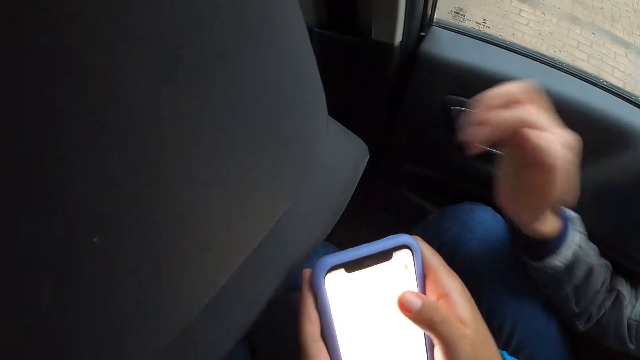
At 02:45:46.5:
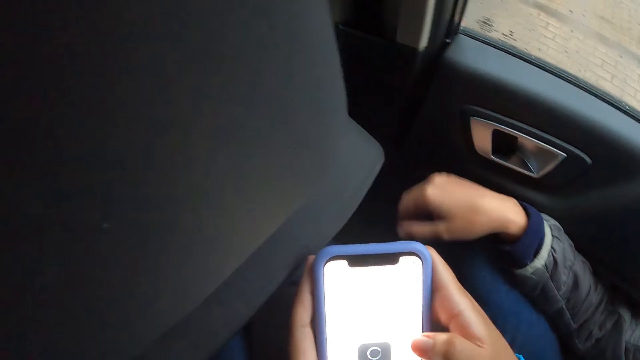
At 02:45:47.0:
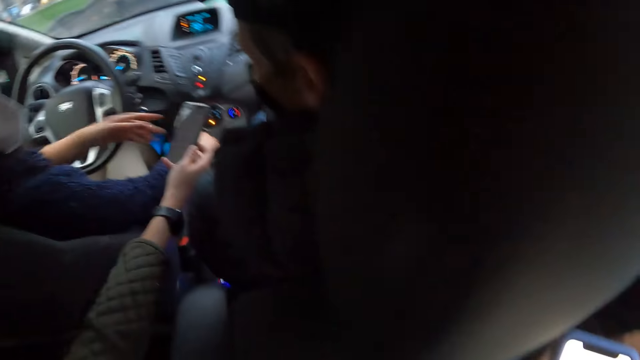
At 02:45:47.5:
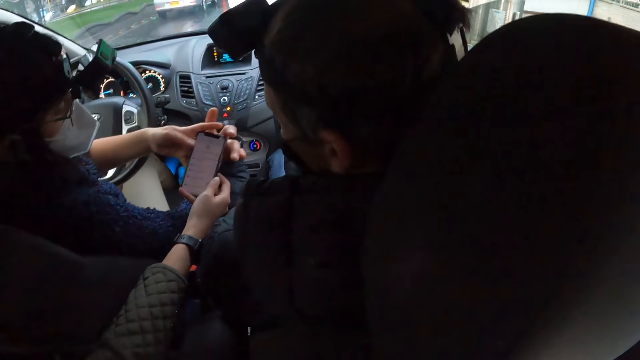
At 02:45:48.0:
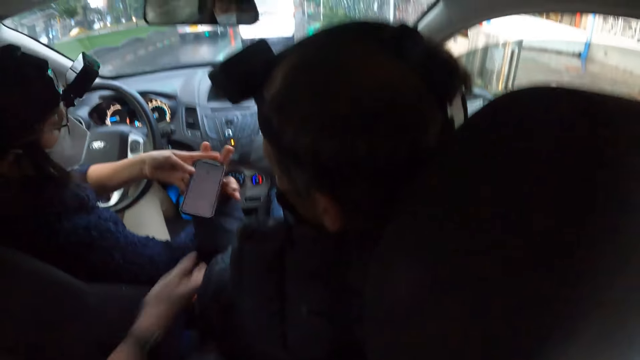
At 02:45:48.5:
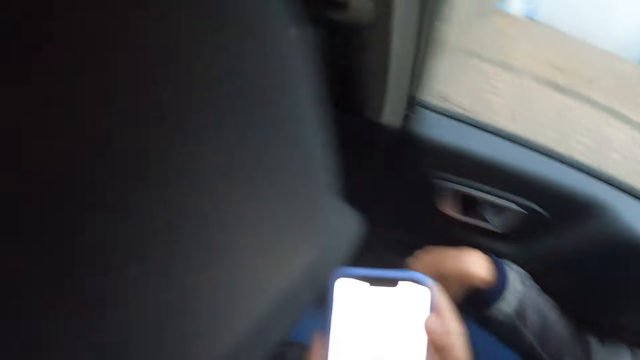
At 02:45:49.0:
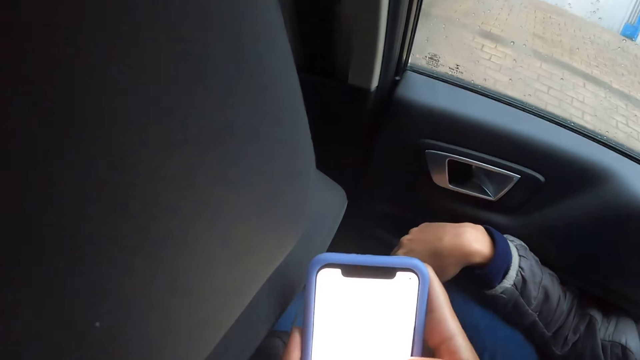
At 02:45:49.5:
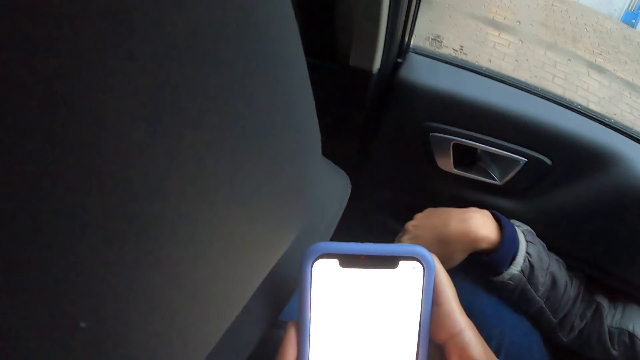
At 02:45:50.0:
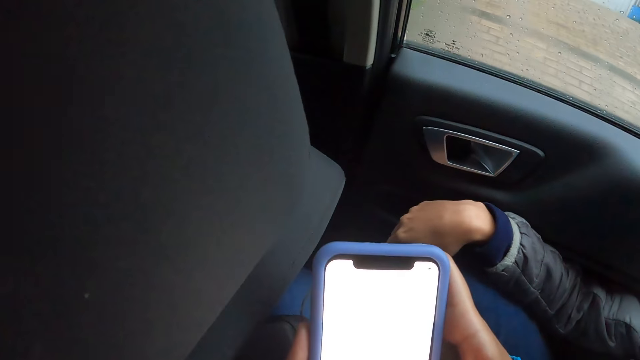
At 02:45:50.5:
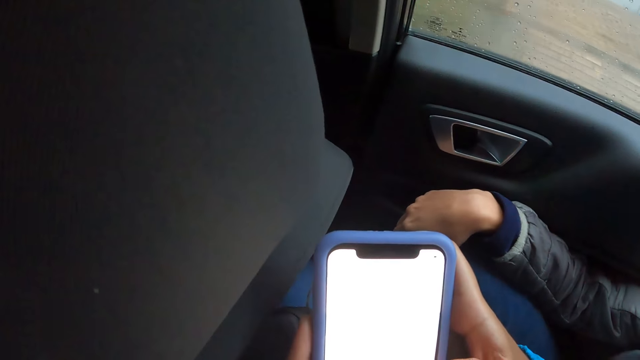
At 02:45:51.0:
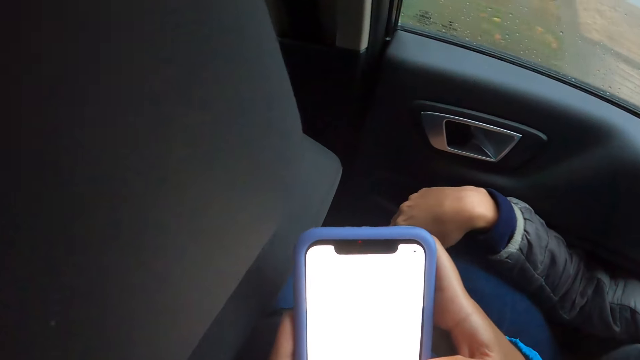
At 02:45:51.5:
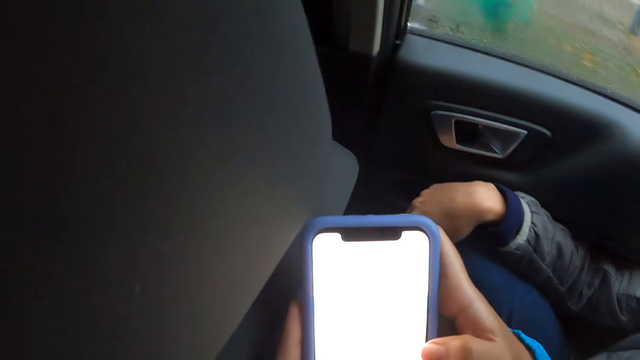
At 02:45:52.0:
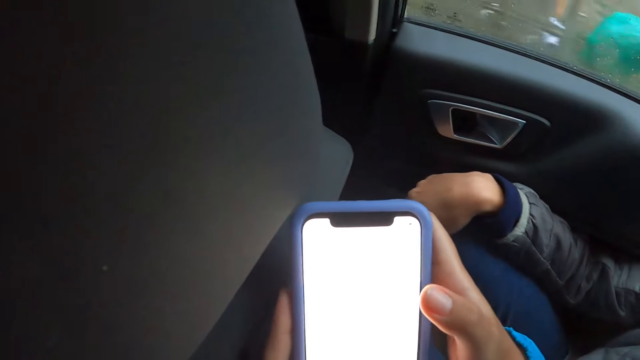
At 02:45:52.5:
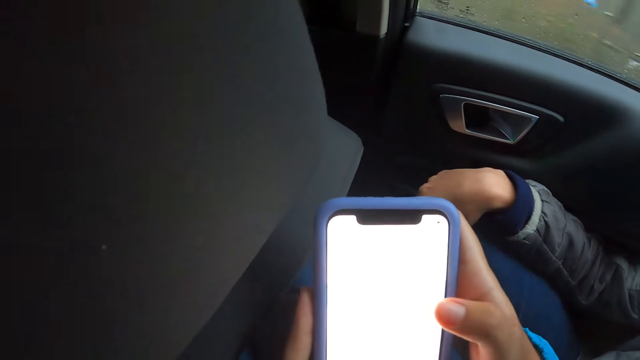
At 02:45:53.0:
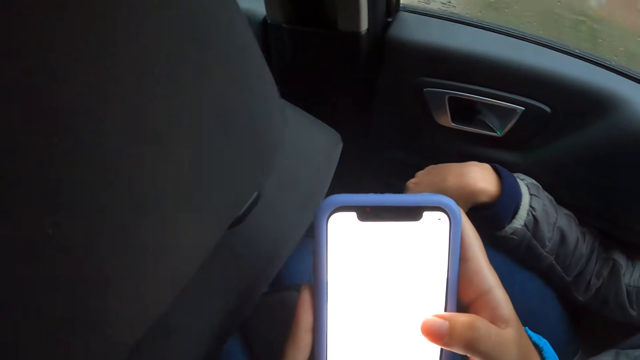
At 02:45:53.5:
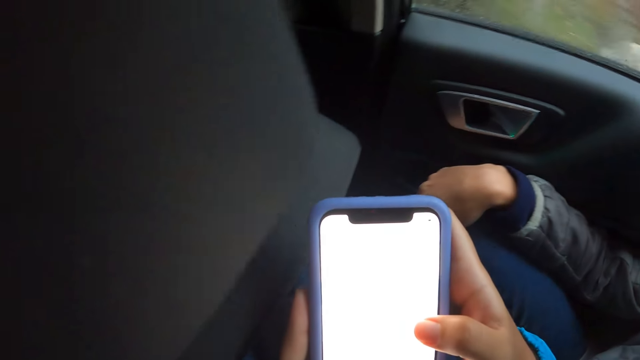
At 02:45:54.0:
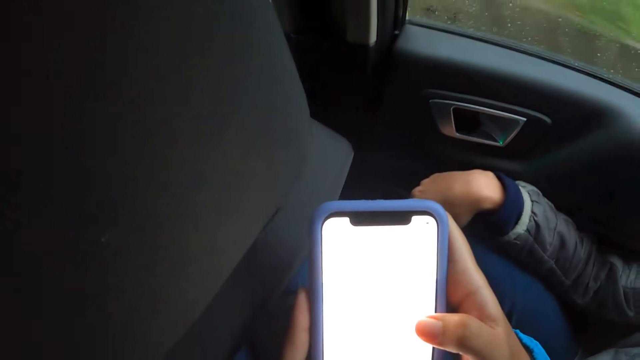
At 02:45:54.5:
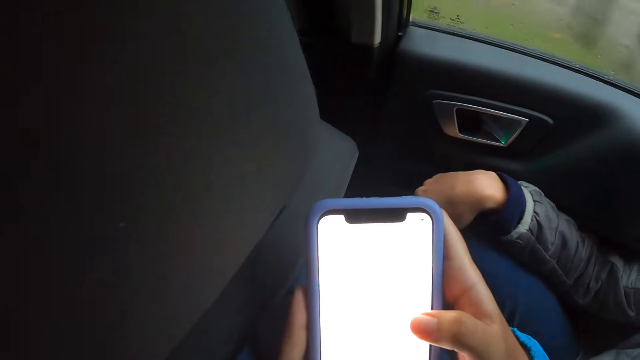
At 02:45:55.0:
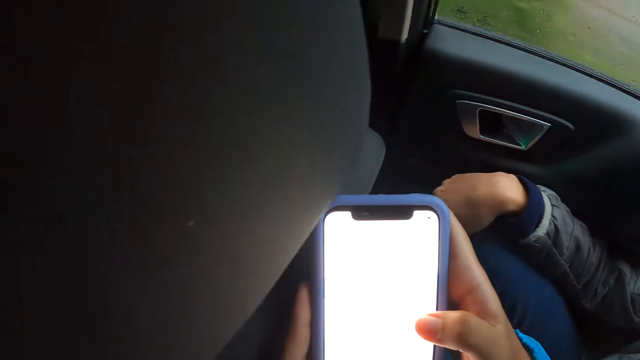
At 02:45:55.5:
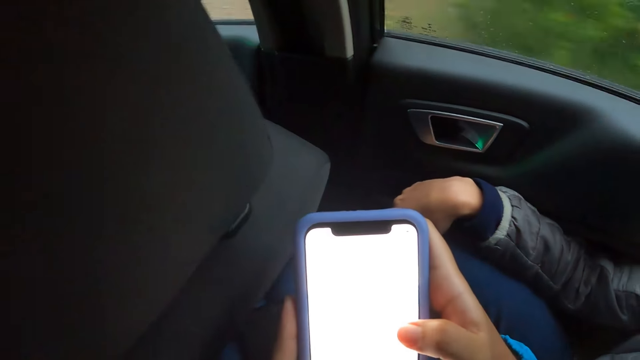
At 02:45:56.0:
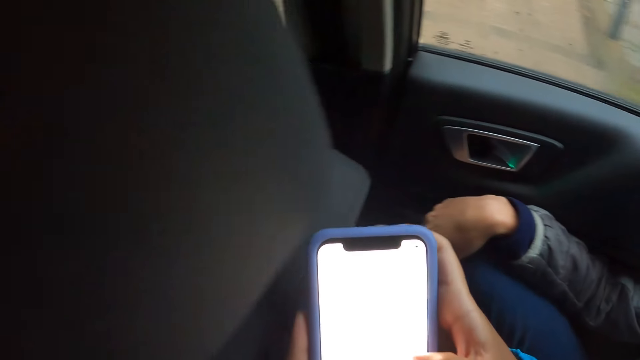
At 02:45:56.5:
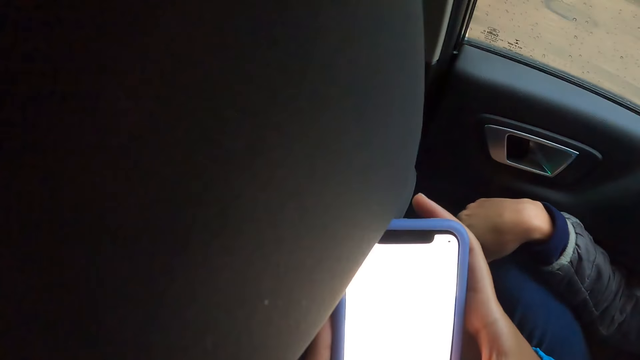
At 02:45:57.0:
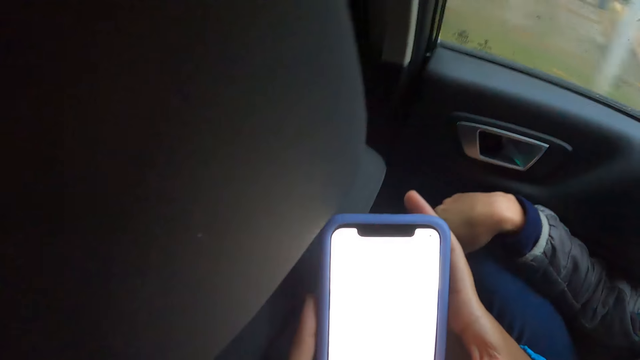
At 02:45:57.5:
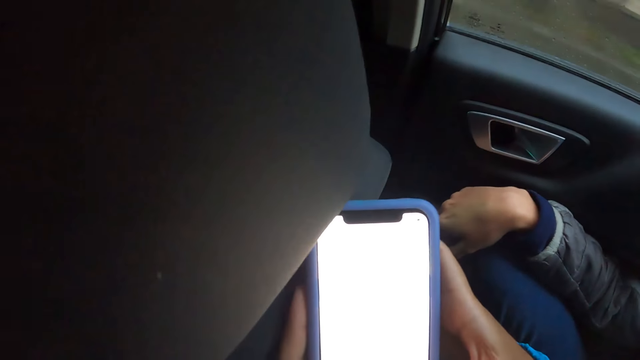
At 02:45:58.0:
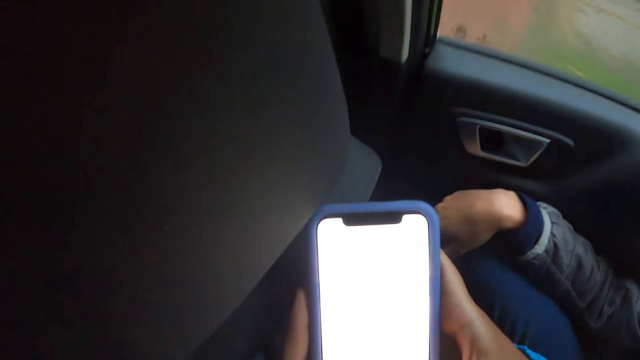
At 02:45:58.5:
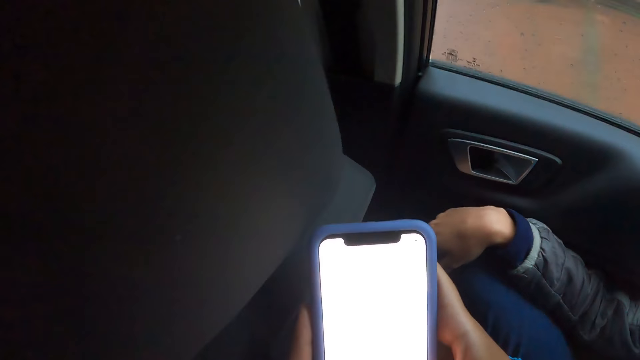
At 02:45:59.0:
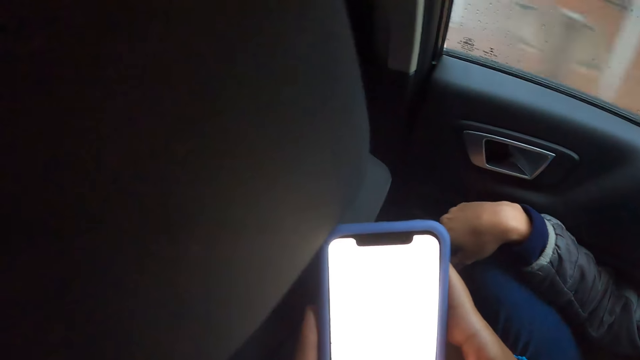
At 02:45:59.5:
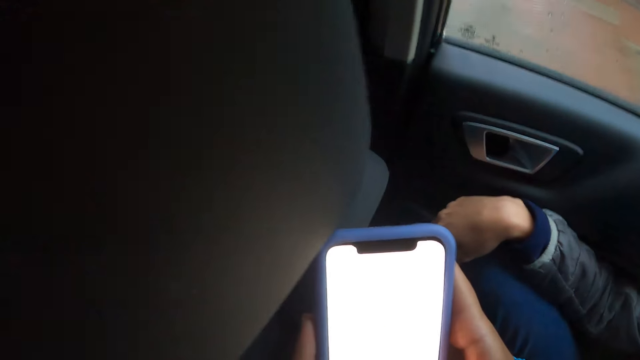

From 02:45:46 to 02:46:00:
The camera wearer looks around. The woman passes the phone to the camera wearer and a man. The man holds the phone with his left hand. The camera wearer holds the phone with her left hand. She scrolls the phone. The woman drives a car. The camera wearer scrolls the phone.

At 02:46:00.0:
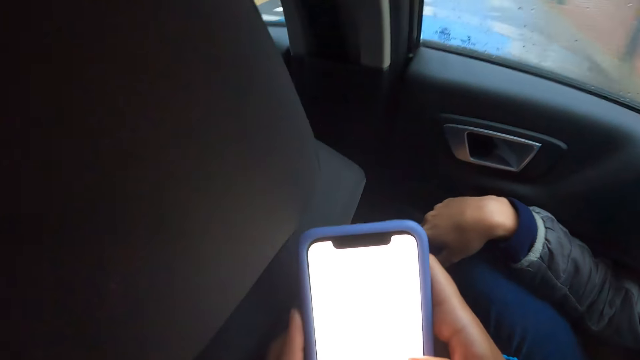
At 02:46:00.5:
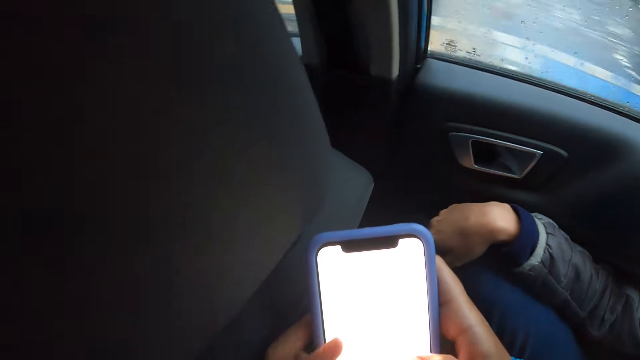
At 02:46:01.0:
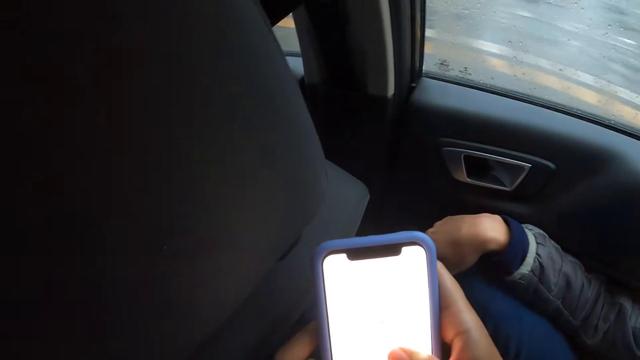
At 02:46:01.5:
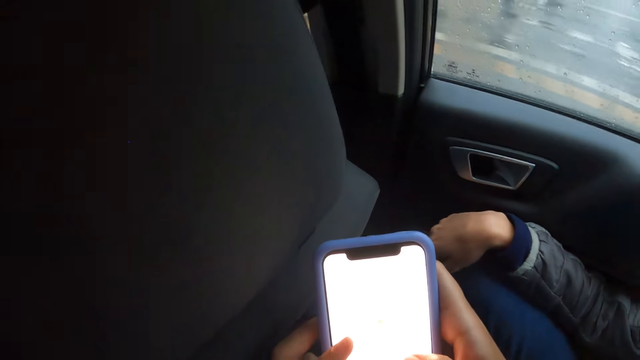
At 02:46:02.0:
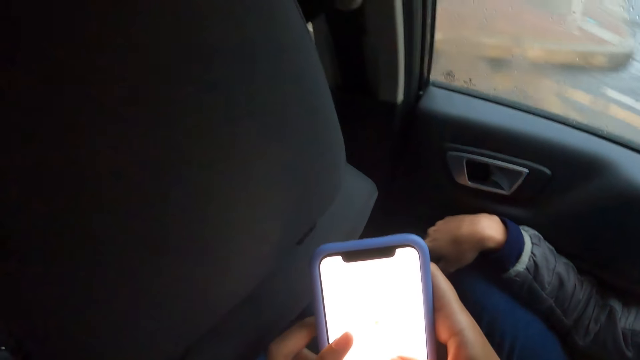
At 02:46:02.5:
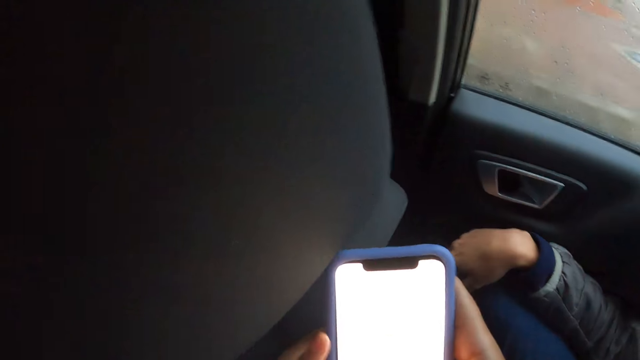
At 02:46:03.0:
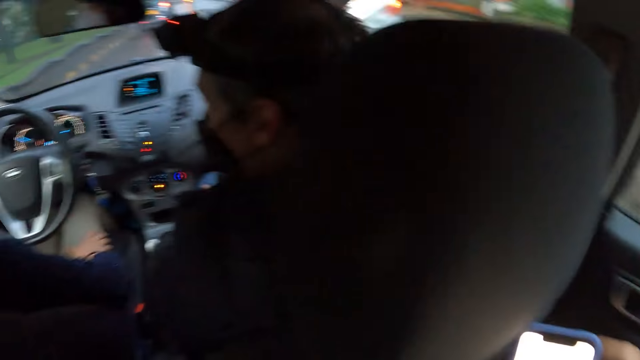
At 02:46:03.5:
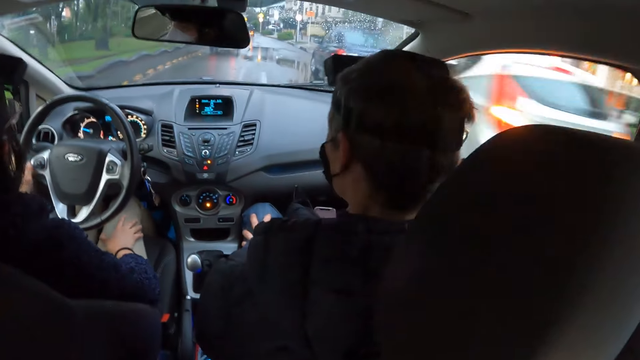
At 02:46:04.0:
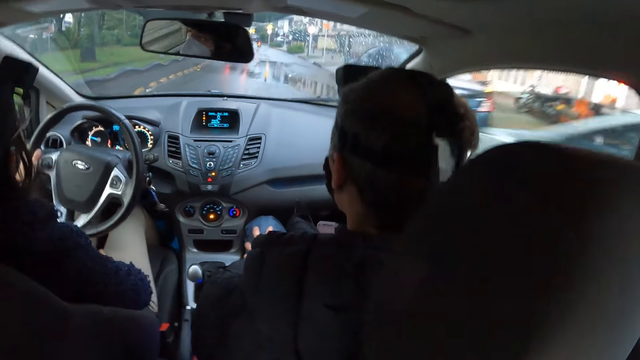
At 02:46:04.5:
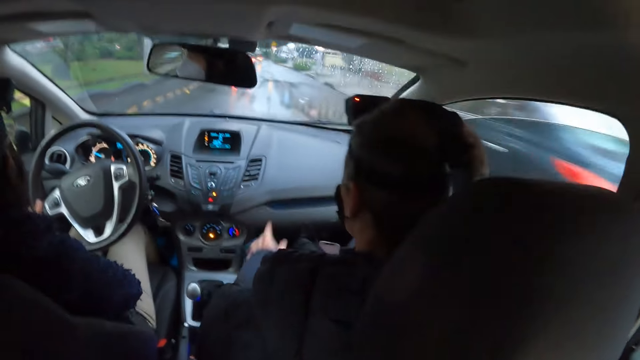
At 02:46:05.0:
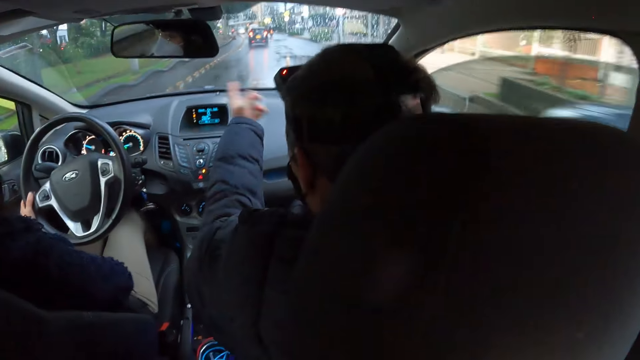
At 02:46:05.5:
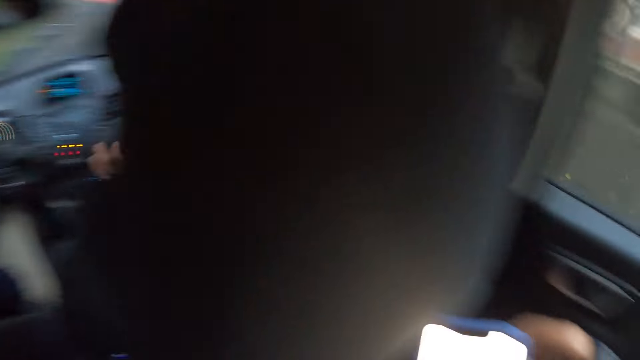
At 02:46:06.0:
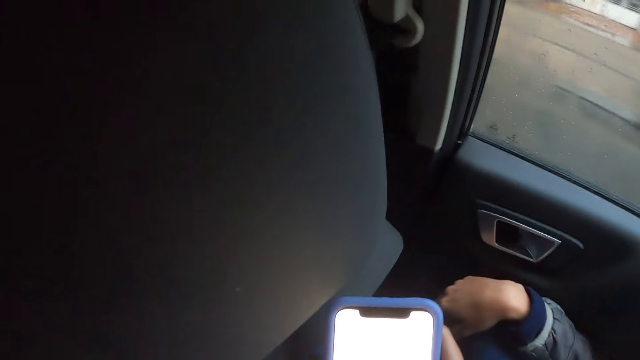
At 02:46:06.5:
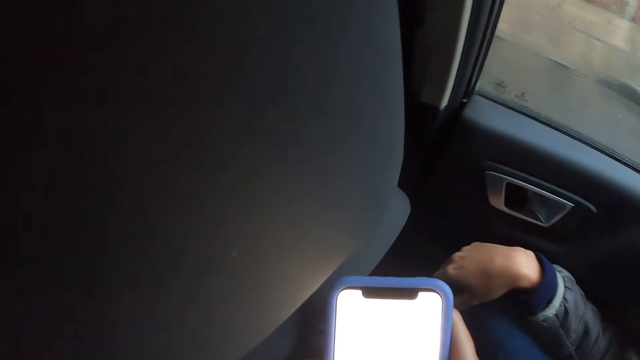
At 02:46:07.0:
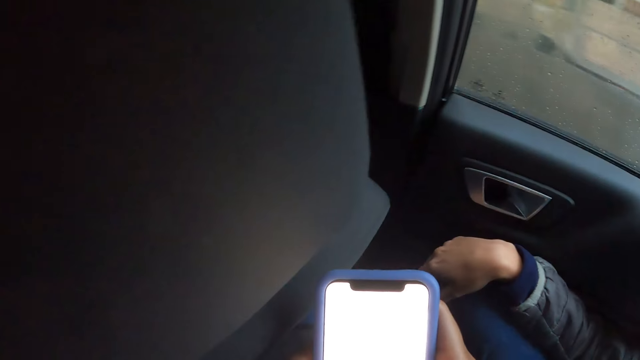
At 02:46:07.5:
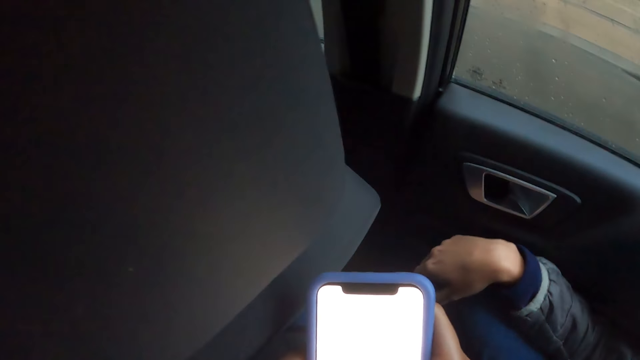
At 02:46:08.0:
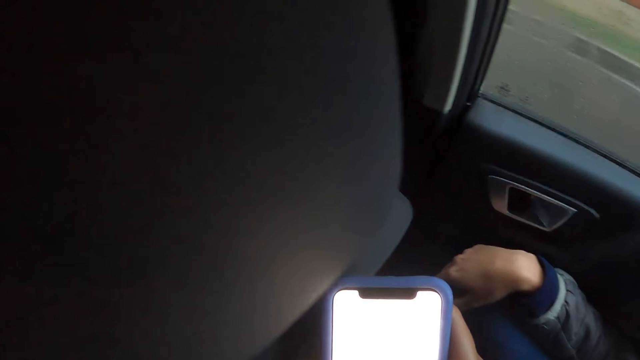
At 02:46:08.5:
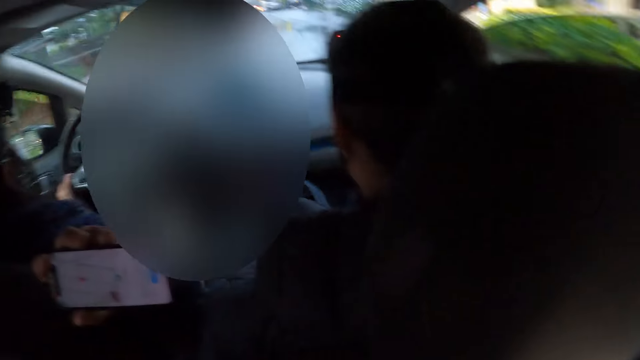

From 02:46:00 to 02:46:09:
The camera wearer looks around. A woman drives a car. The camera wearer looks around.
